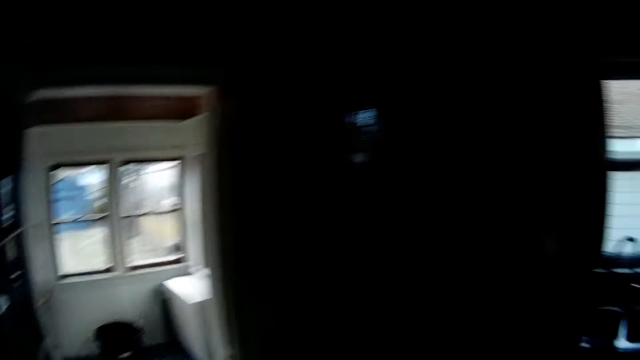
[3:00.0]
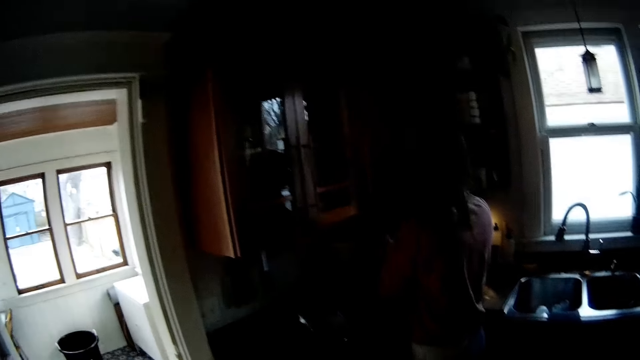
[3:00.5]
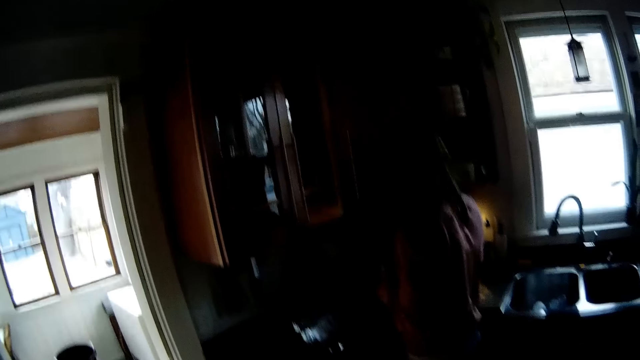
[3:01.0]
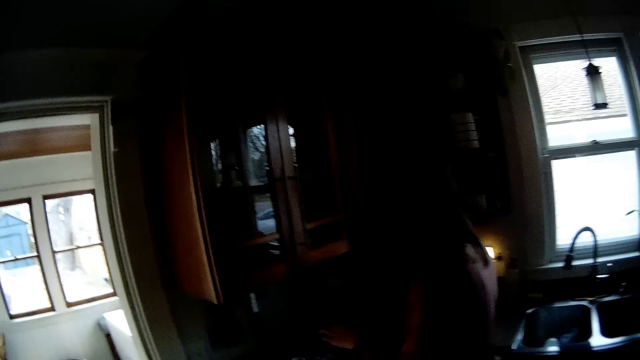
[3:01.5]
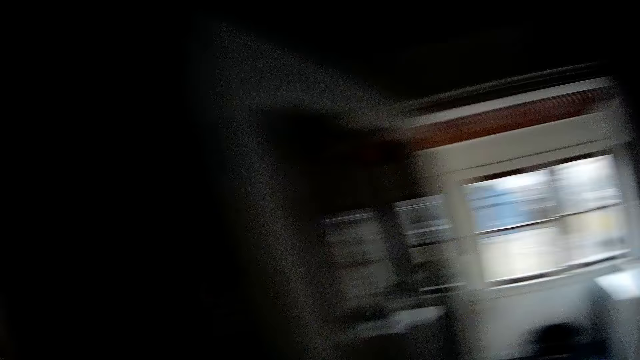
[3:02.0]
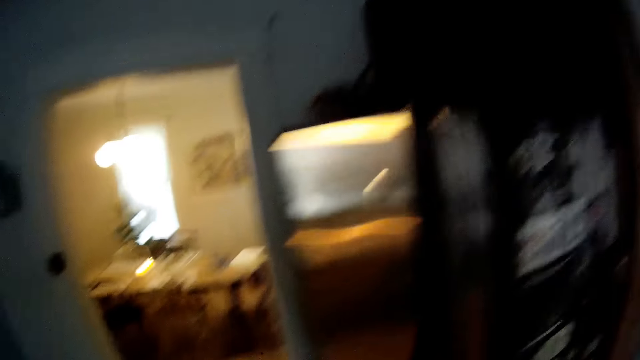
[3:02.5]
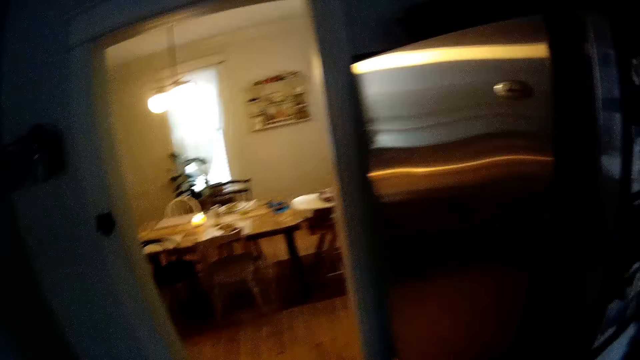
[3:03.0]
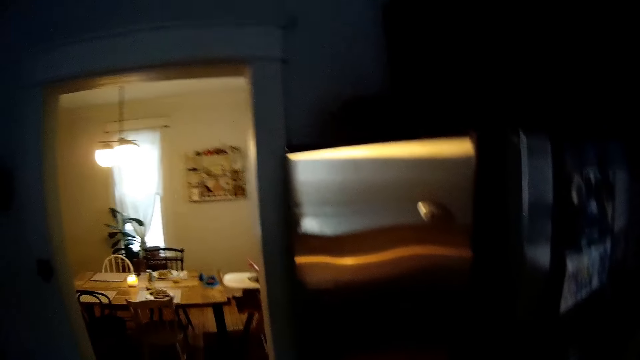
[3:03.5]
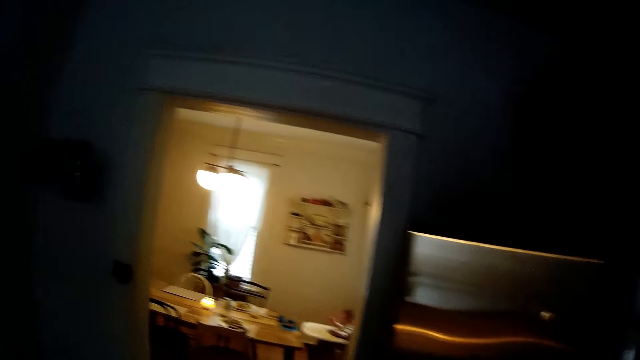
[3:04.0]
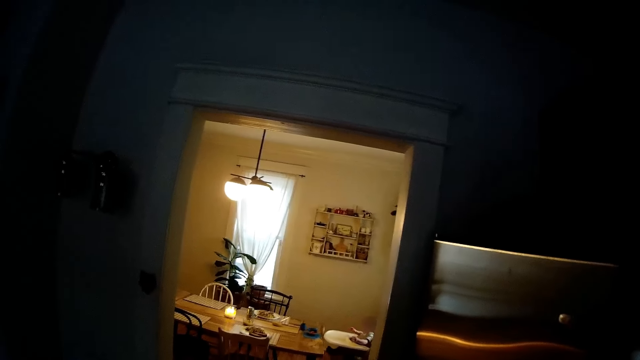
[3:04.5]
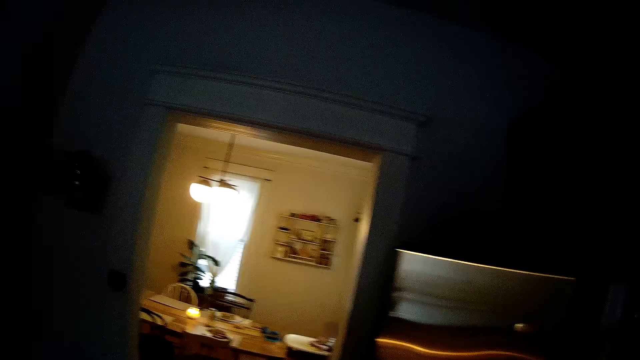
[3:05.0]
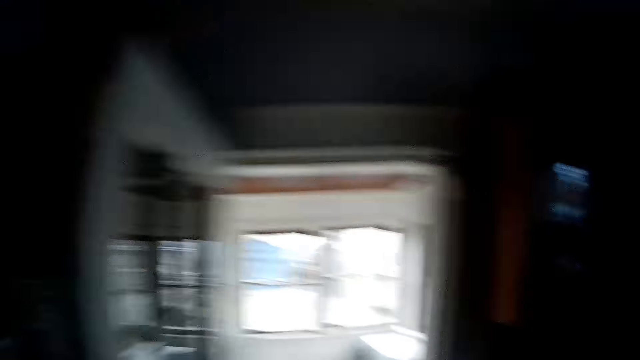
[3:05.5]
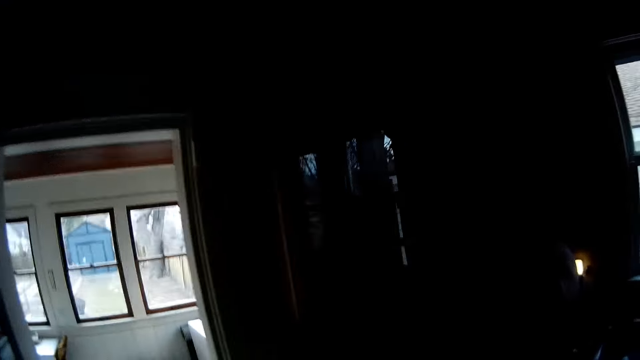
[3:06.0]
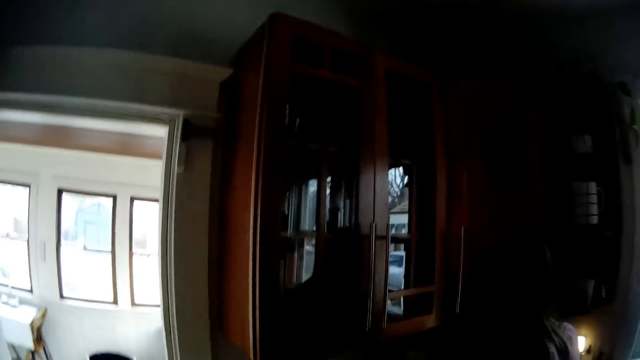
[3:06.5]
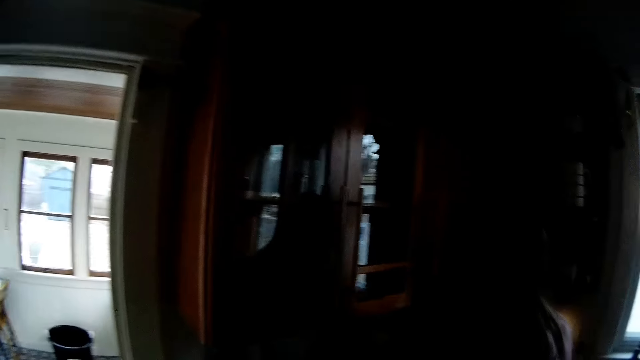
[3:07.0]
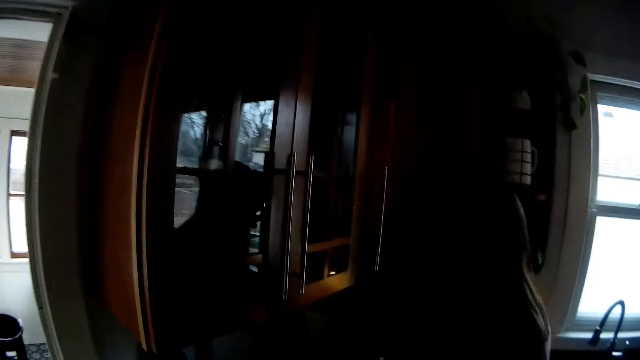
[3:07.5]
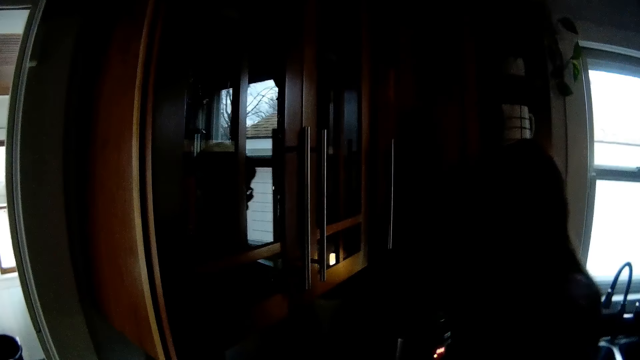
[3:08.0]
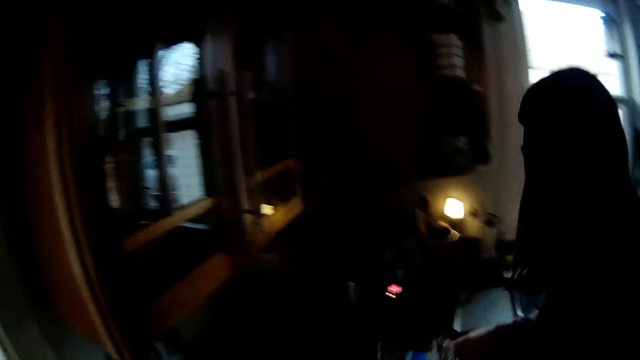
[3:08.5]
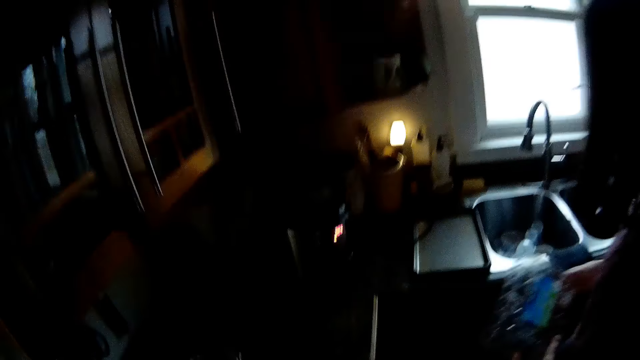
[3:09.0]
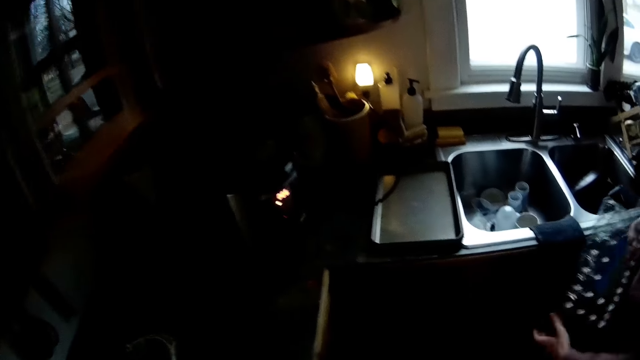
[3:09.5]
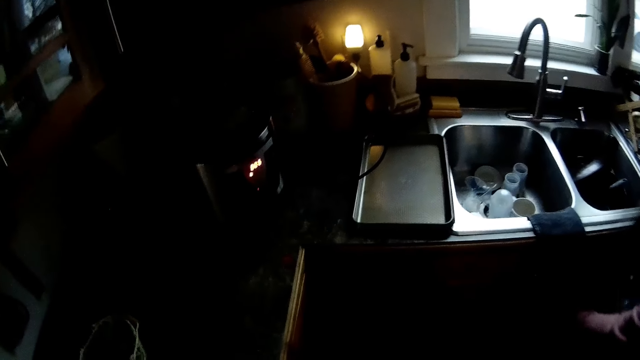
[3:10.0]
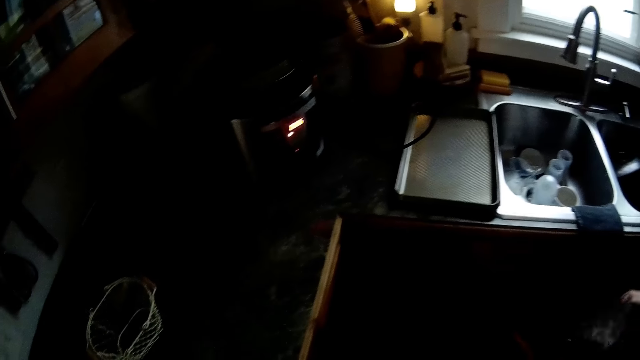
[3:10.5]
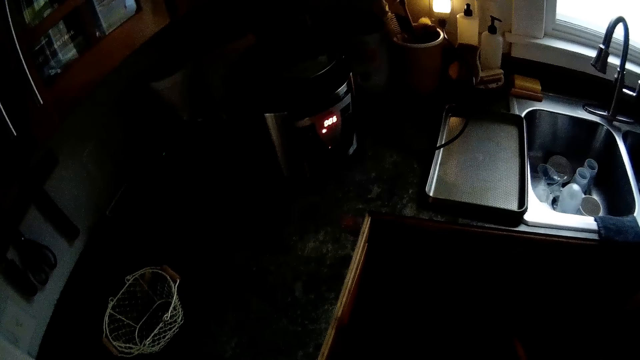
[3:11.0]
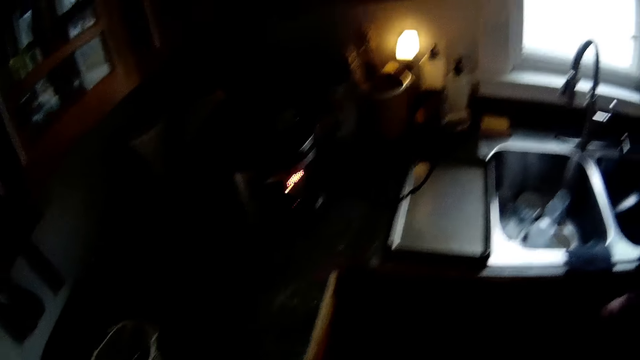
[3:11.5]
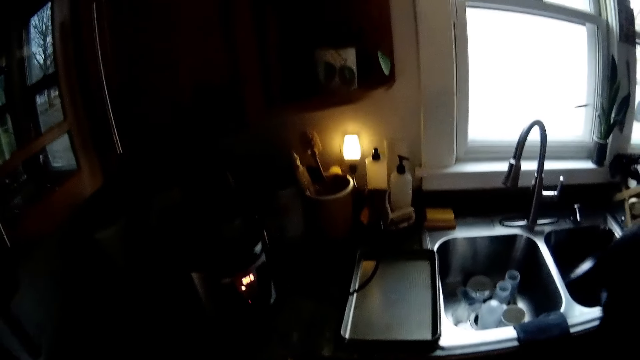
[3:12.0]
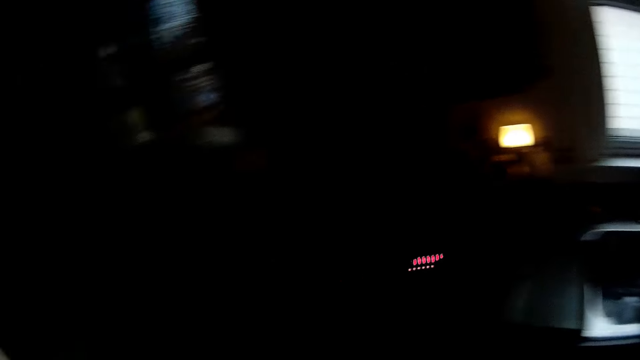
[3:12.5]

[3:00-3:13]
The camera wearer replies to a woman. They look around the house. The woman picks up a plastic egg container with both hands. She opens a cabinet with her left hand. She puts the plastic egg container into the cabinet.

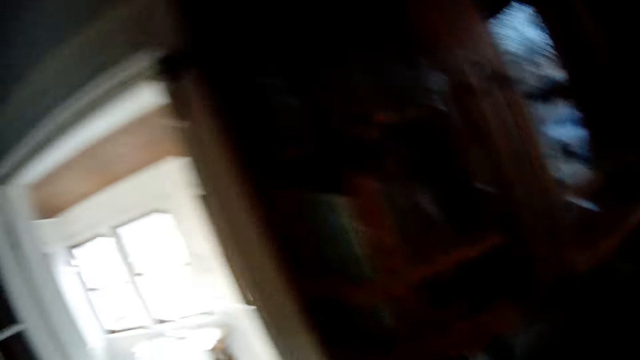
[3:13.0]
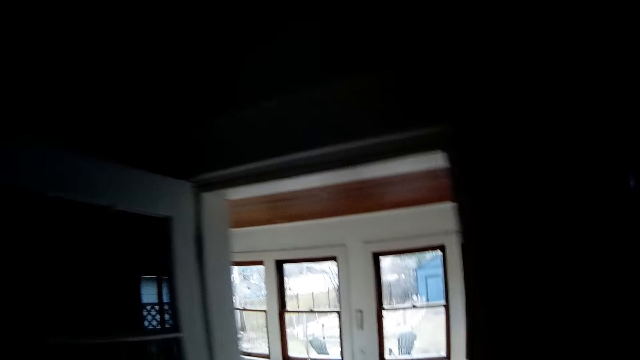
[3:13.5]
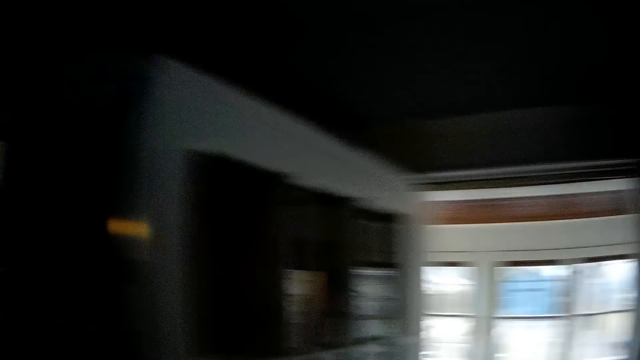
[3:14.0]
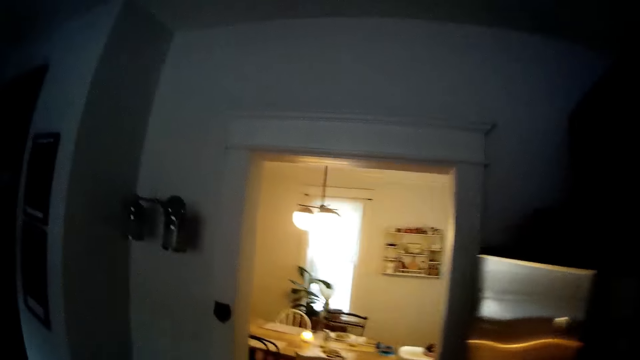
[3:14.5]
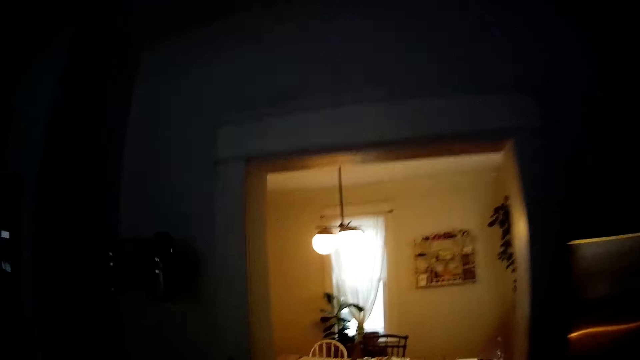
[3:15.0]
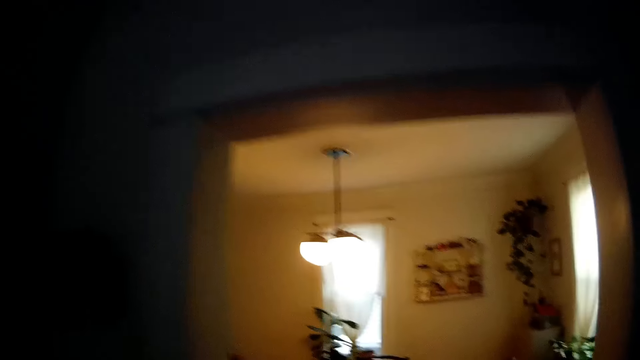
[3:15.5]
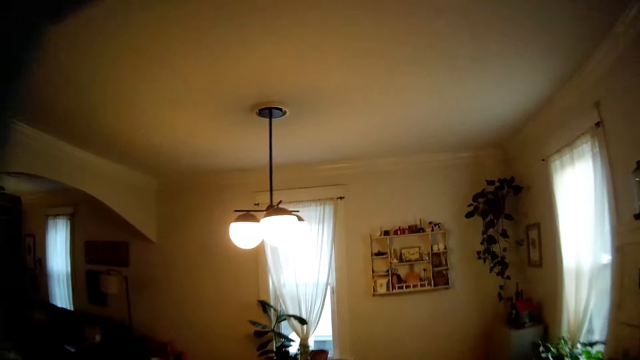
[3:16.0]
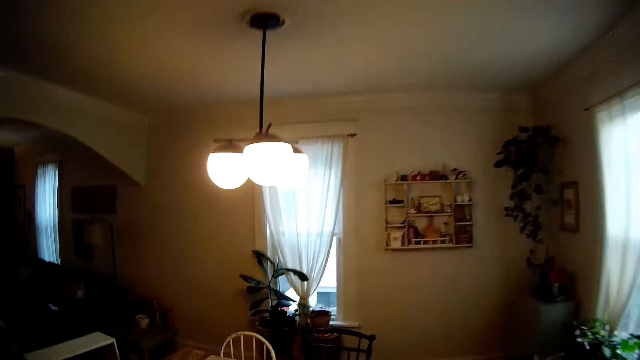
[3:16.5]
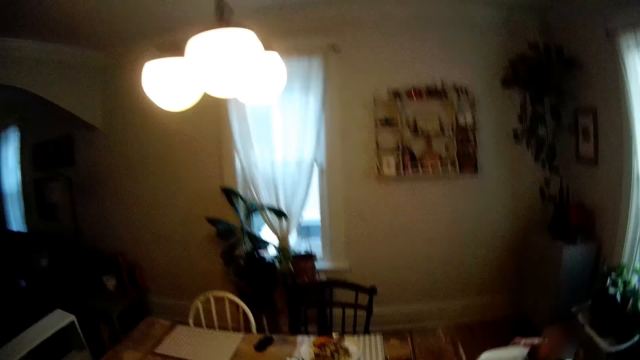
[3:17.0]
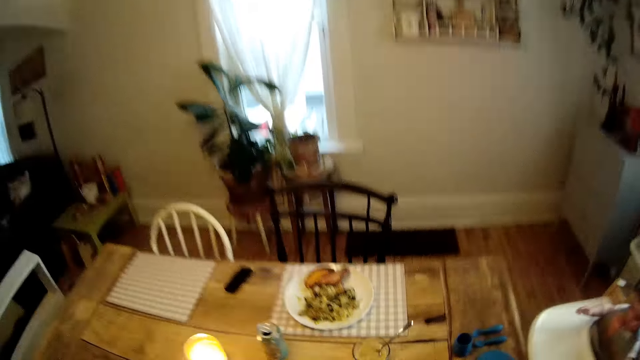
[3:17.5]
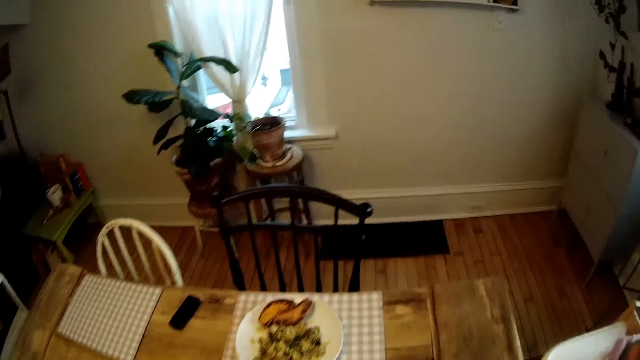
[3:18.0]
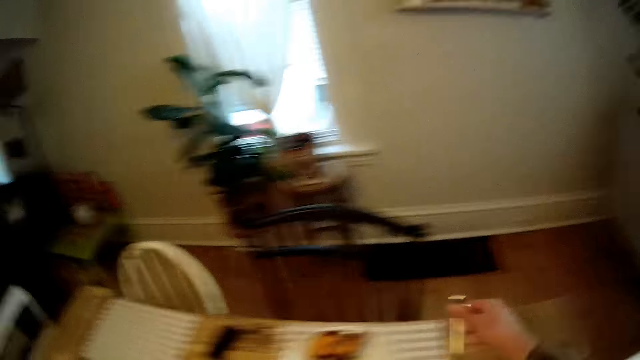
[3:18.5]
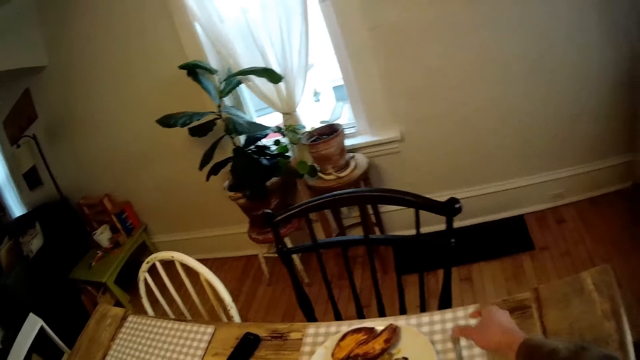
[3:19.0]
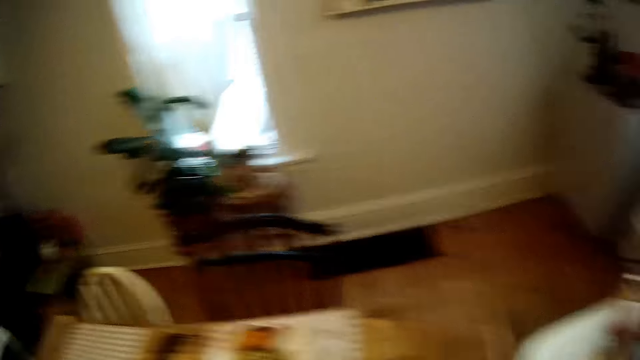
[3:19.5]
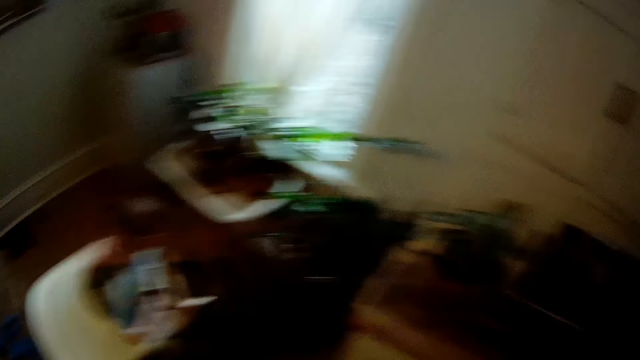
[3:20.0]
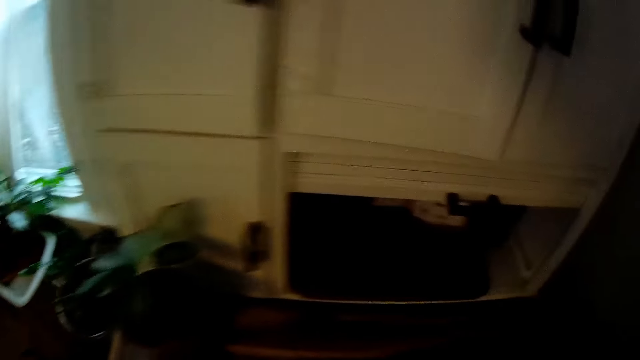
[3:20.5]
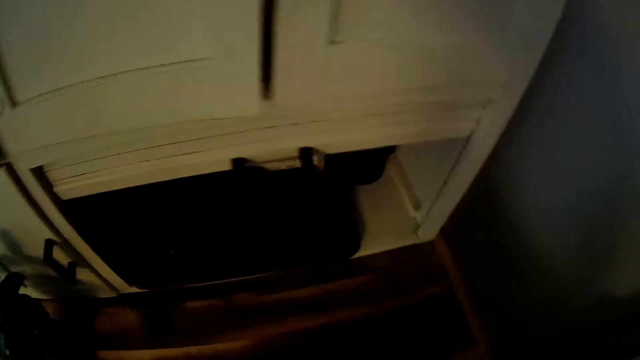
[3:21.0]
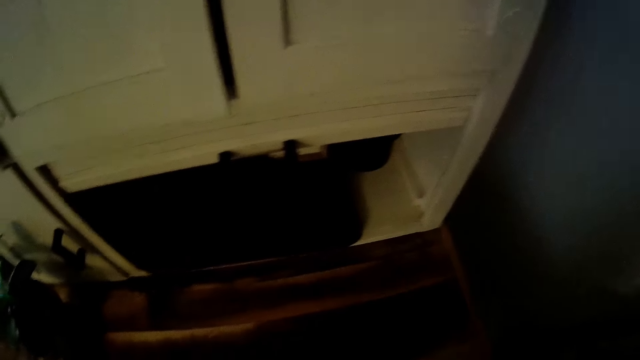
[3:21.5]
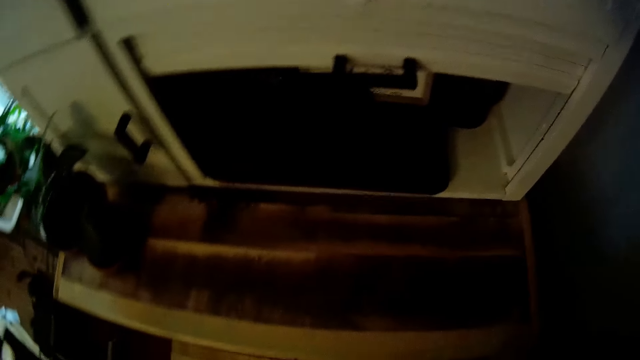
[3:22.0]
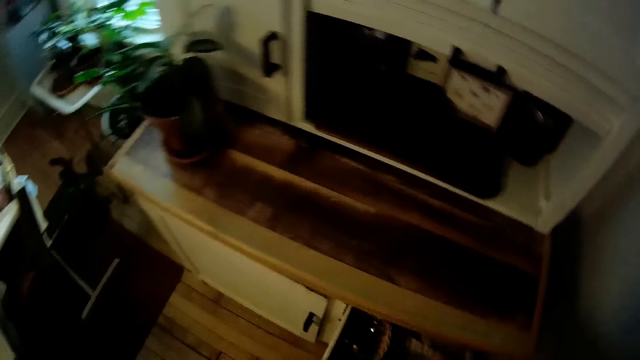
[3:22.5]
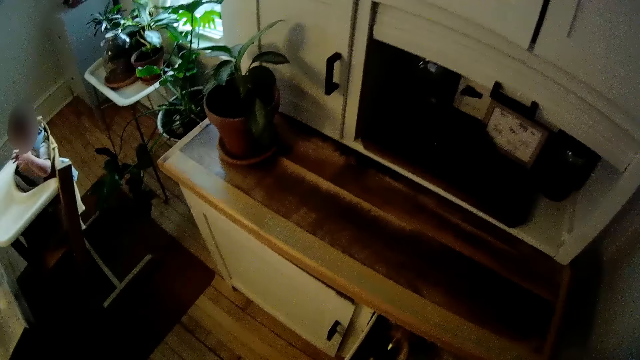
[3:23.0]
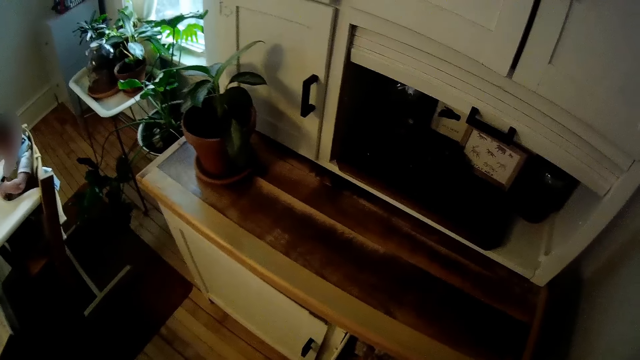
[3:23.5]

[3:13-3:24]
The camera wearer walks to the dining room. They drop a fork on the table. They open a drawer. They look around the house.
